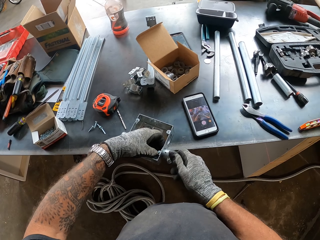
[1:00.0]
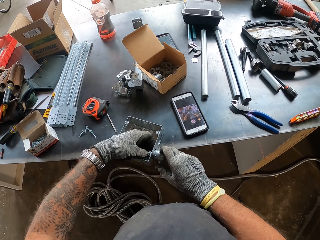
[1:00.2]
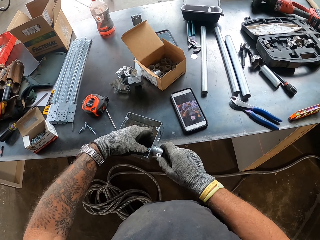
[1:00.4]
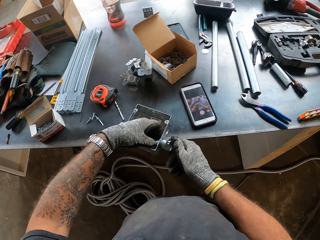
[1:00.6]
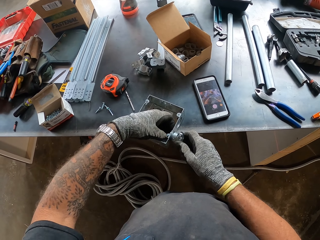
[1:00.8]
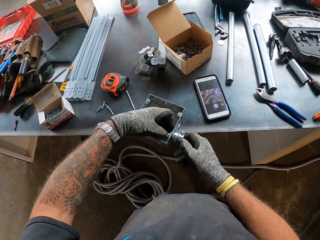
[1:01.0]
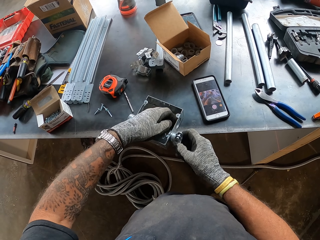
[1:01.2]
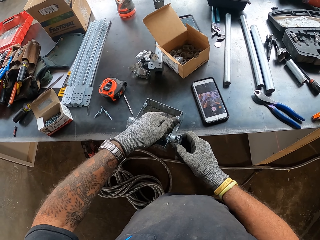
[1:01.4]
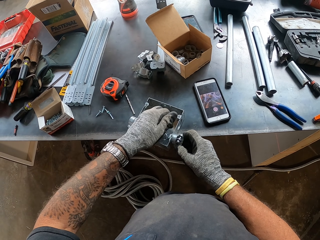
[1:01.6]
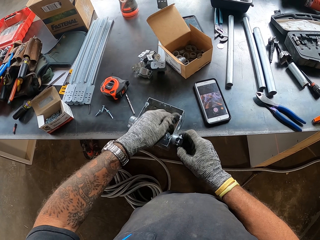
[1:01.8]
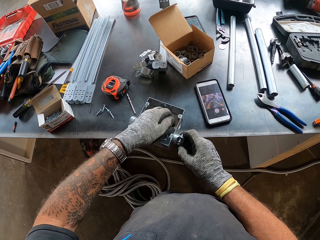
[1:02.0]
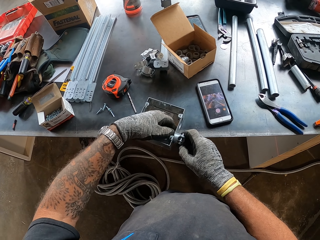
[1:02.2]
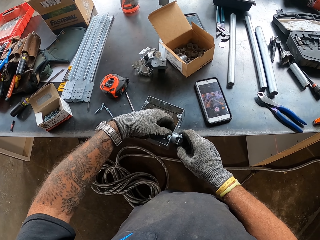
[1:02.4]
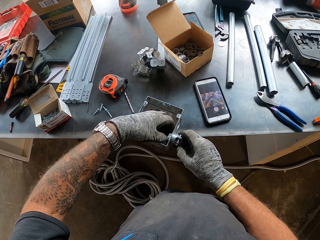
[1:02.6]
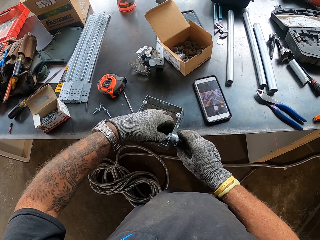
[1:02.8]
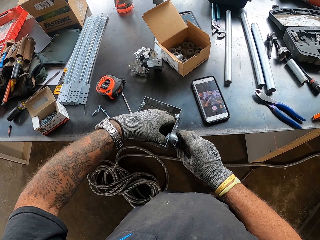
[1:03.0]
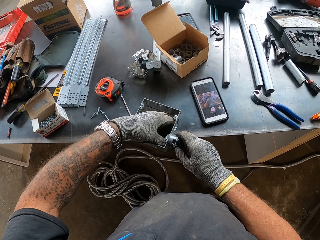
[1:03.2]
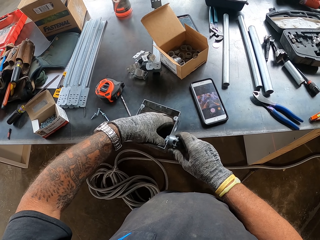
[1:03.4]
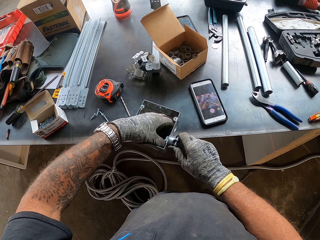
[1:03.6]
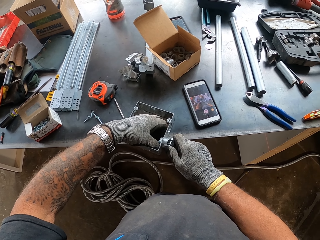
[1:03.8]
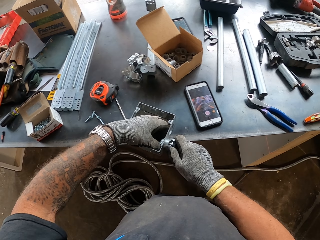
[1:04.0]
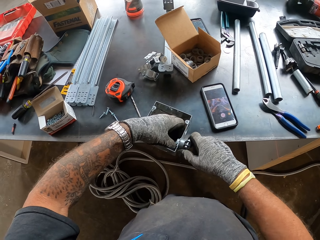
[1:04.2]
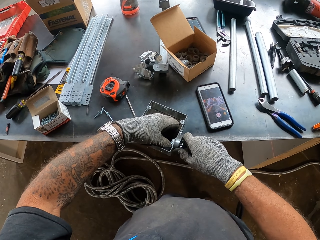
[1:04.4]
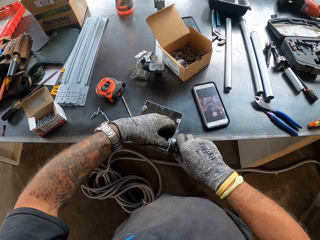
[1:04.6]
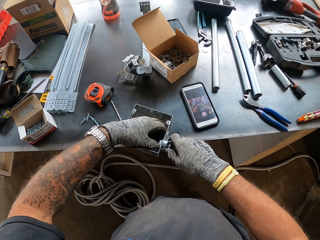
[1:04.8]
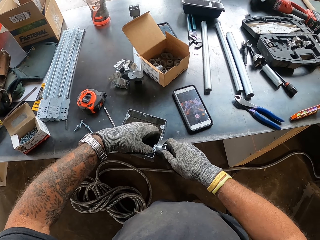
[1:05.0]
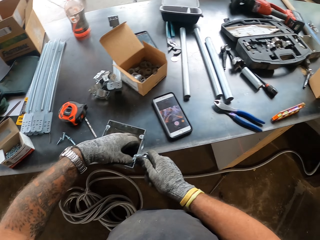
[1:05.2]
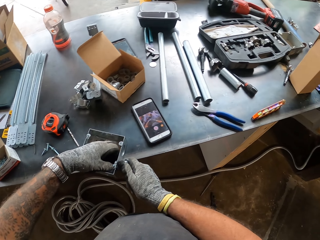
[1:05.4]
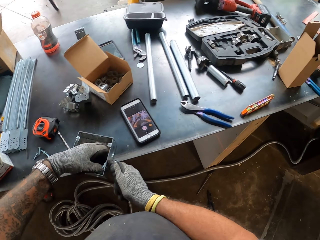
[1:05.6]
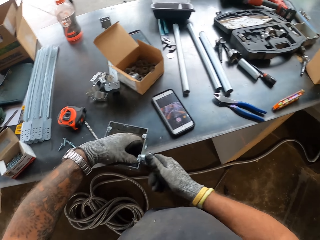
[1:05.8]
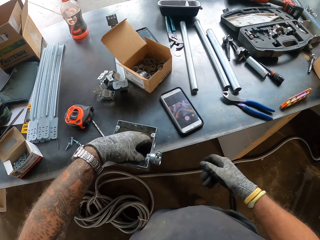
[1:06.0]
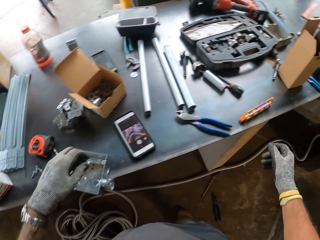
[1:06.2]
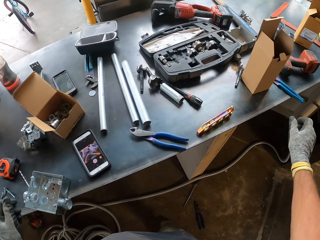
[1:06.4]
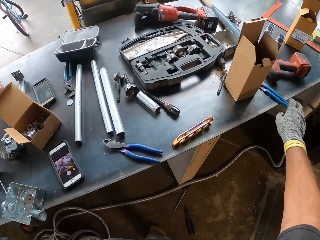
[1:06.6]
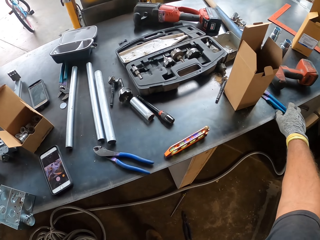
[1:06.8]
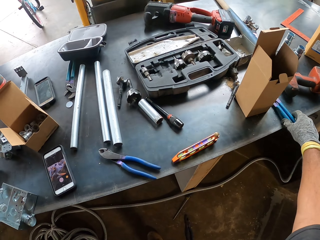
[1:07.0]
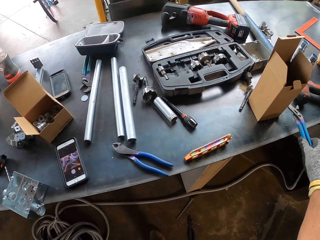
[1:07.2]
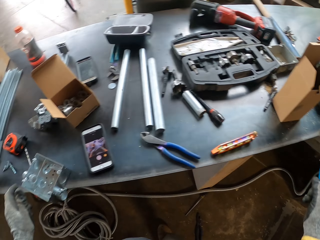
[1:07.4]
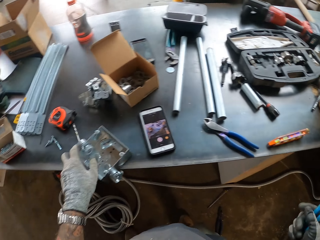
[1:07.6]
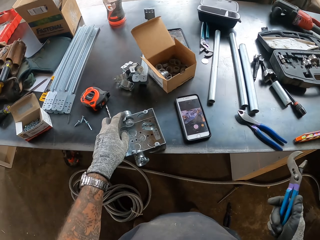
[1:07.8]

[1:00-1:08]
The camera wearer adjusts a nut in a box. They pick up a spanner or pliers from a table.

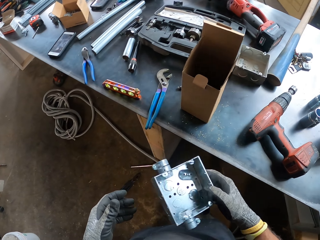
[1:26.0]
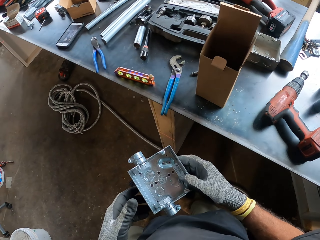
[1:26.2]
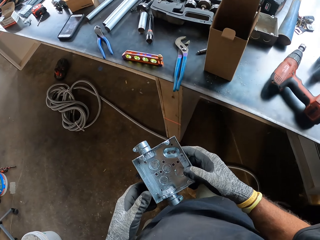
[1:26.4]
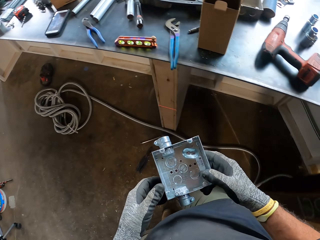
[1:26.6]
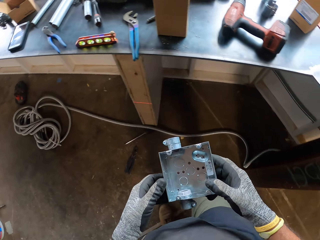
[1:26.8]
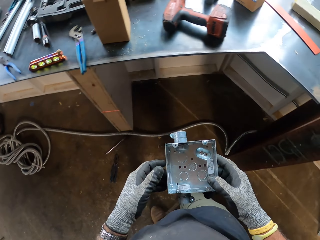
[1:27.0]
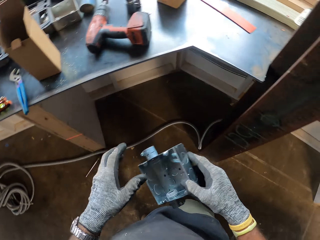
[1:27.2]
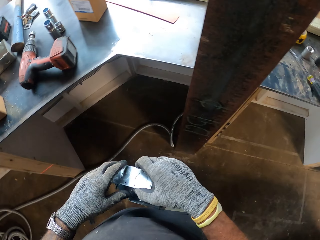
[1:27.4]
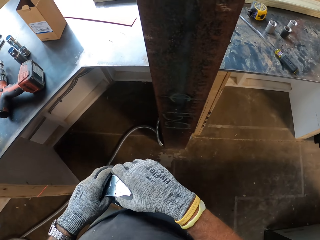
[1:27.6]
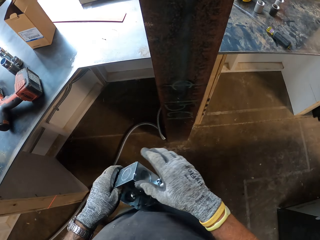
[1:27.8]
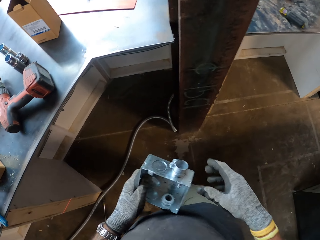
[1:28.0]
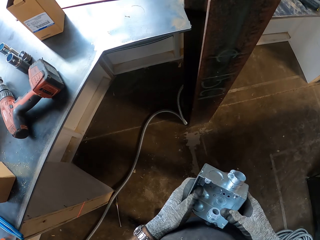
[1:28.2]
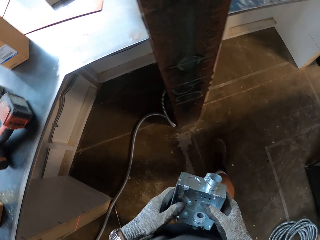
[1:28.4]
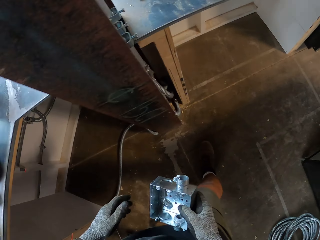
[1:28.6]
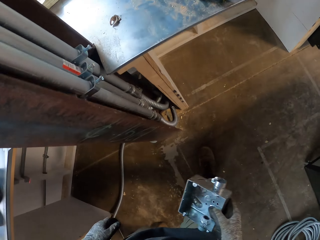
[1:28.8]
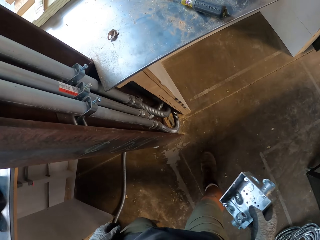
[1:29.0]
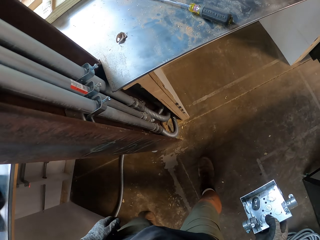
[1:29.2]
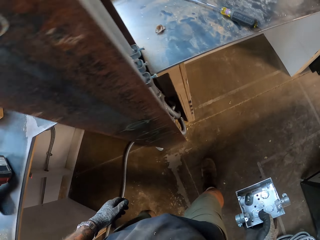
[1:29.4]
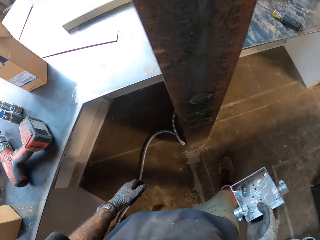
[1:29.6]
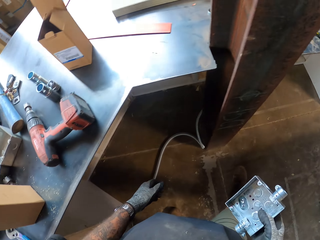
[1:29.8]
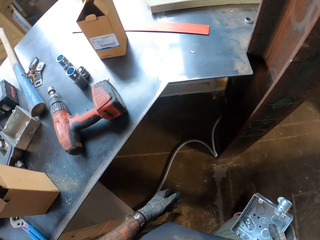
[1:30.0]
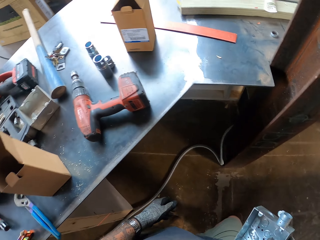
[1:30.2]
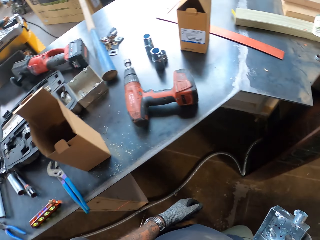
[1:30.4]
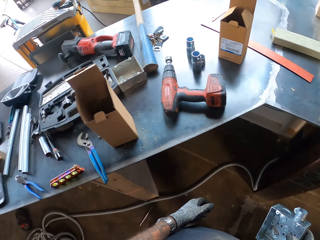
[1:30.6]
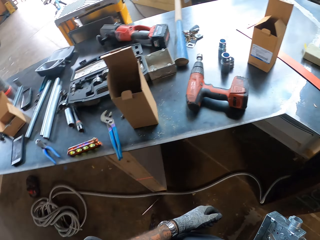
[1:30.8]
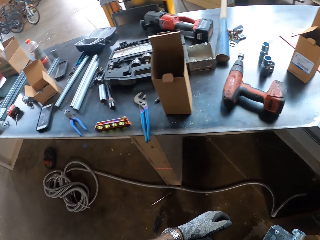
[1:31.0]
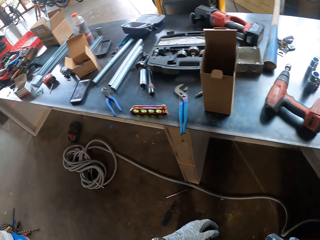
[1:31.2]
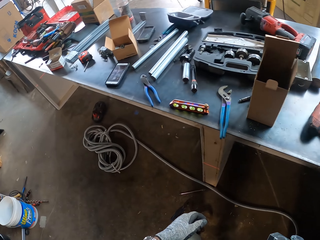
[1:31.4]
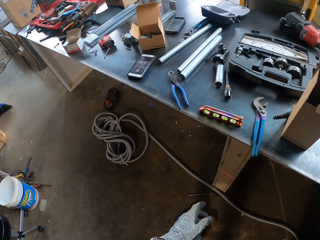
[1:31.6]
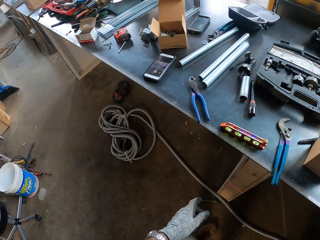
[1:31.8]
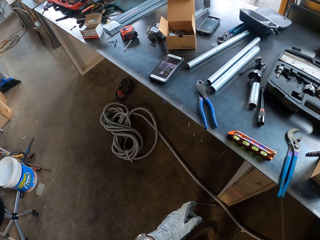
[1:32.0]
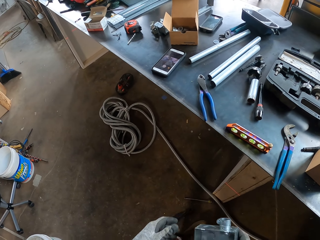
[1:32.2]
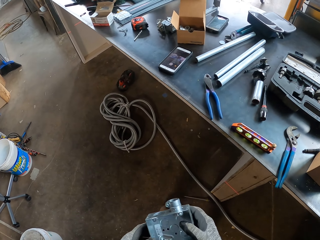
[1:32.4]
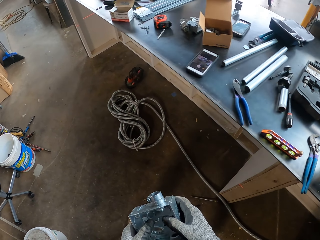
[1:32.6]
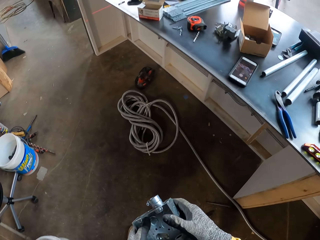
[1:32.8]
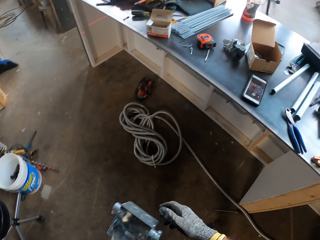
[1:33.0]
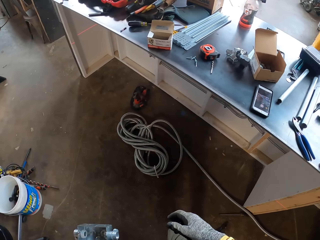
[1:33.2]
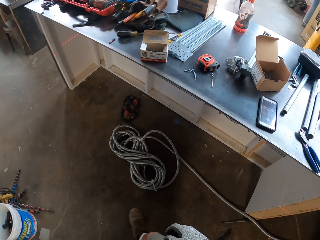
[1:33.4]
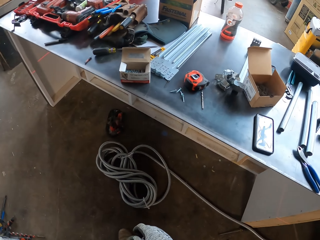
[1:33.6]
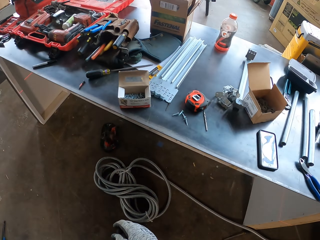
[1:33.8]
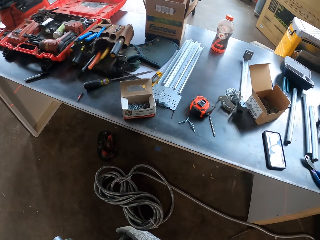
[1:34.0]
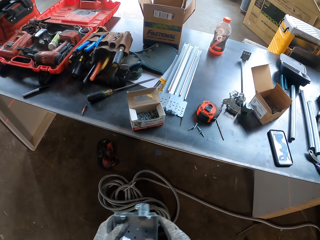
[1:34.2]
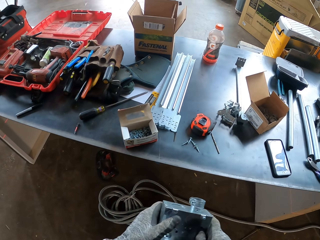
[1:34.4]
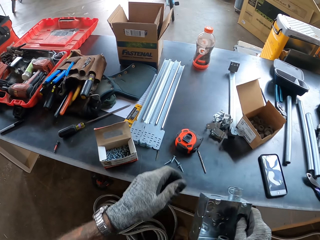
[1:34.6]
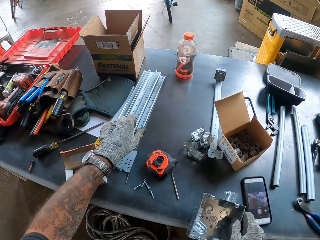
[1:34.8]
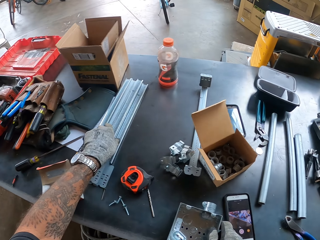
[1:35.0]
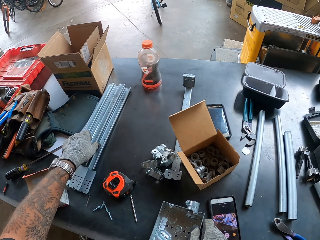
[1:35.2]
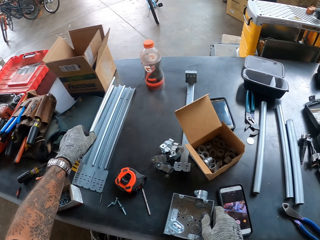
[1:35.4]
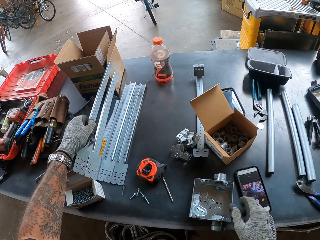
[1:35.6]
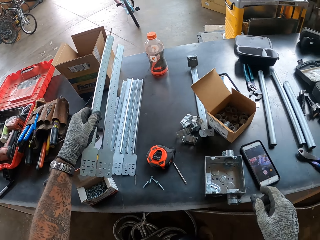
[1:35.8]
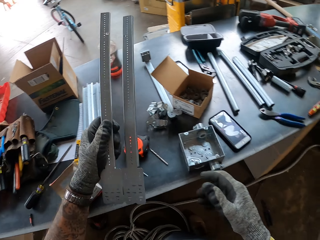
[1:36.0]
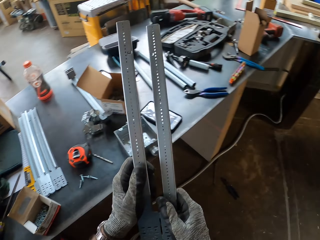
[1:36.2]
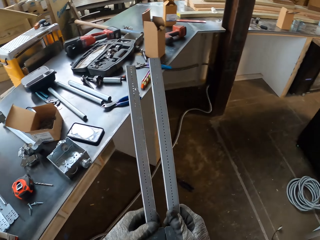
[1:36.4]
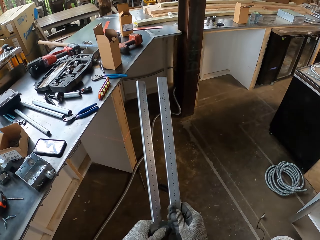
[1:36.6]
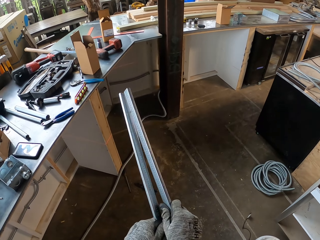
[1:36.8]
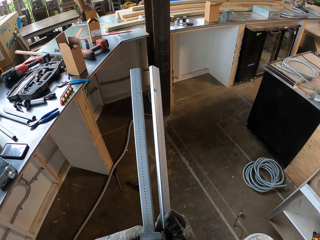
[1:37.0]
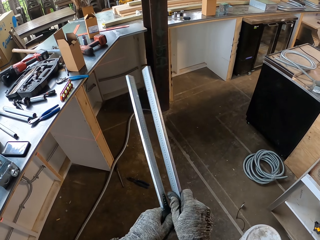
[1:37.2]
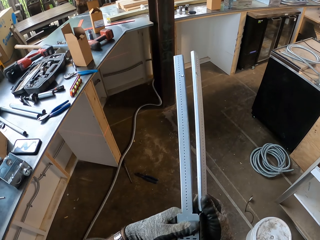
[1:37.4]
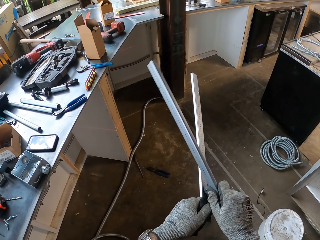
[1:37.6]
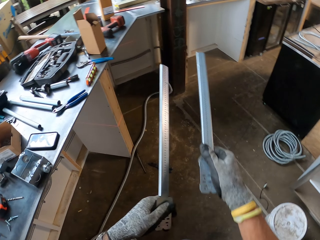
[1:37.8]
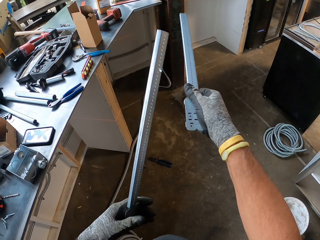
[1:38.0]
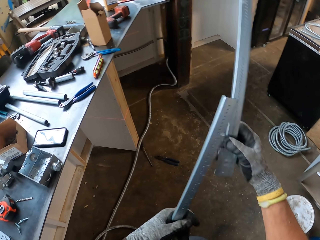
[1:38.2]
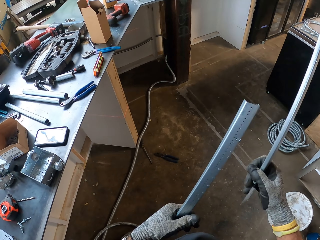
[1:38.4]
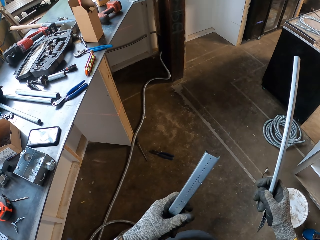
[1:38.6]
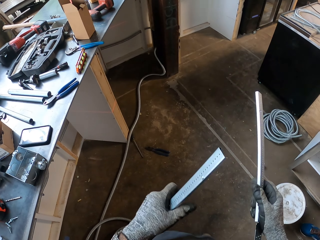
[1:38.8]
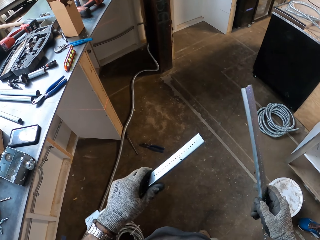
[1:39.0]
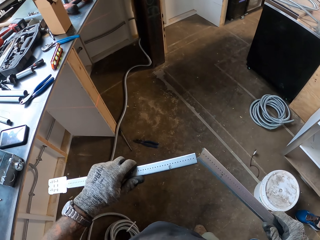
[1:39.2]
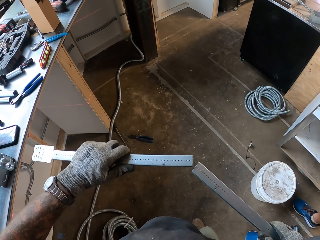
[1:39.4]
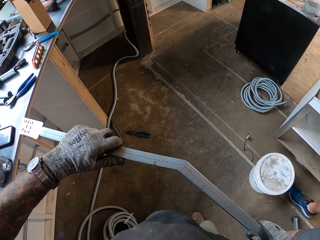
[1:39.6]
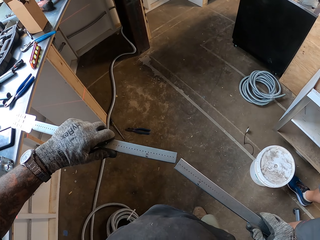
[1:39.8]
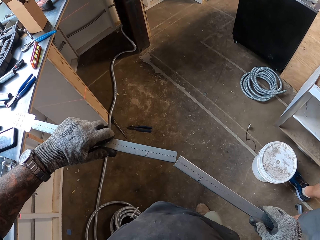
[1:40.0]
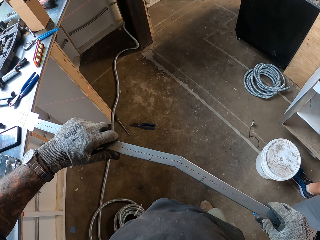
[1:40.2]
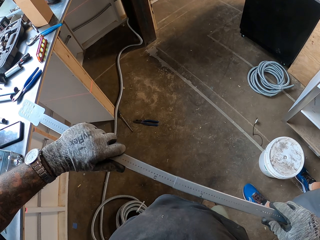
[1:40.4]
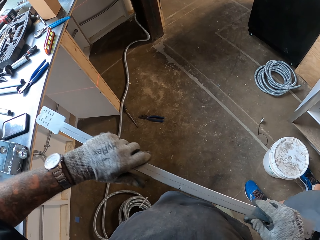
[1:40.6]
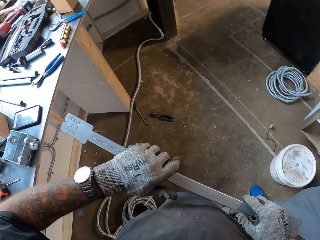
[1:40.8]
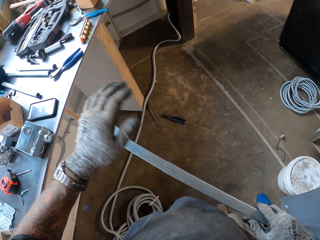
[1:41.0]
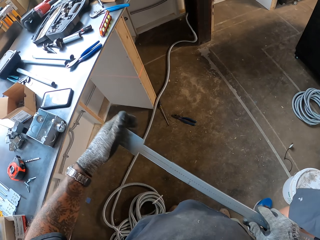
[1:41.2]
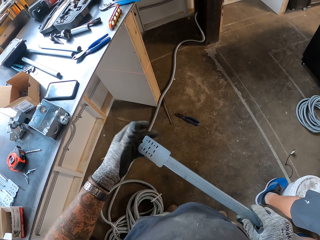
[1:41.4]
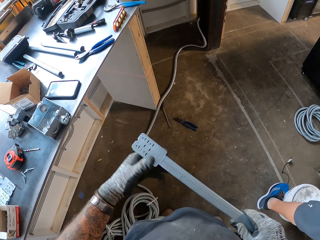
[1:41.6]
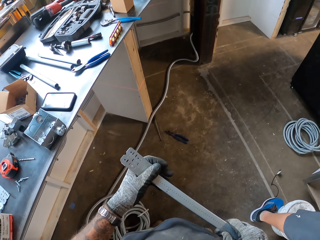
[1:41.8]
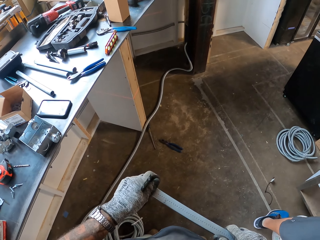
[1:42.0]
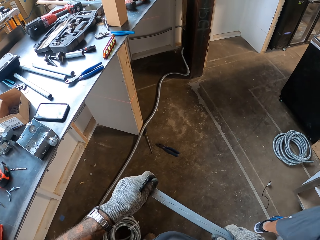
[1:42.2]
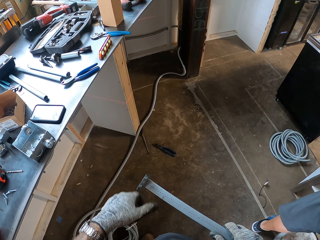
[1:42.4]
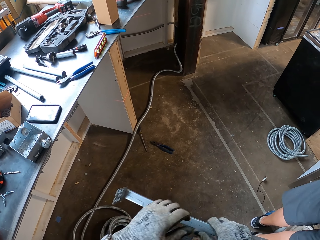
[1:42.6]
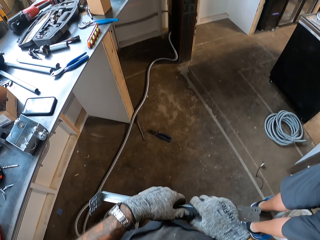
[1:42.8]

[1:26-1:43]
The camera wearer walks around a garage. He looks around the garage. He walks around the garage. He picks up a metal rod from the table. He straightens something with both hands. He separates the metal rods with his hands. He joins the metal rods with his hands.
